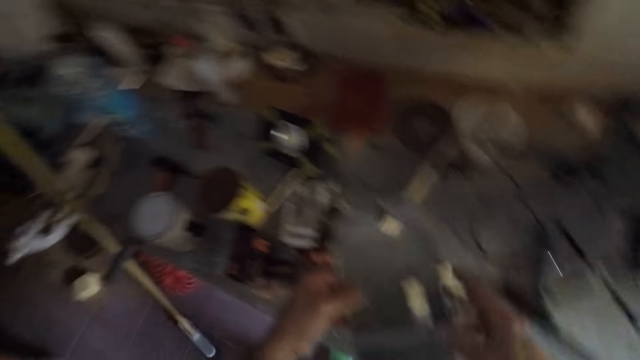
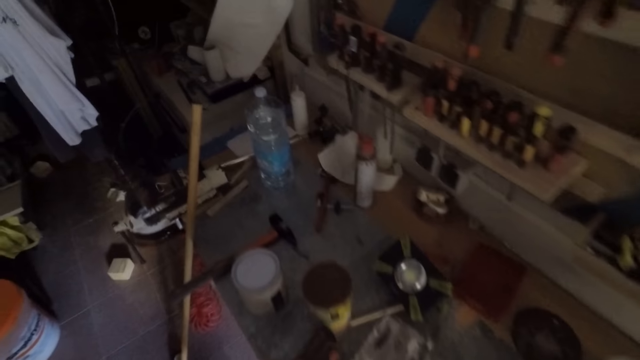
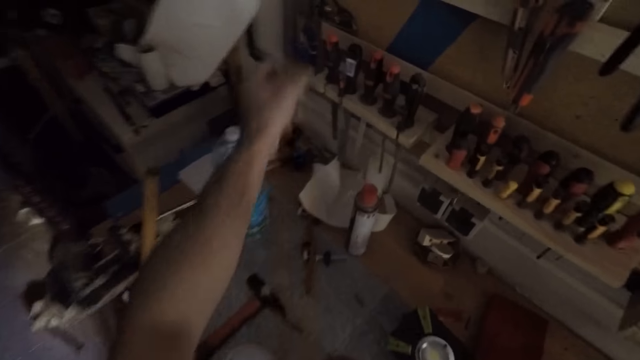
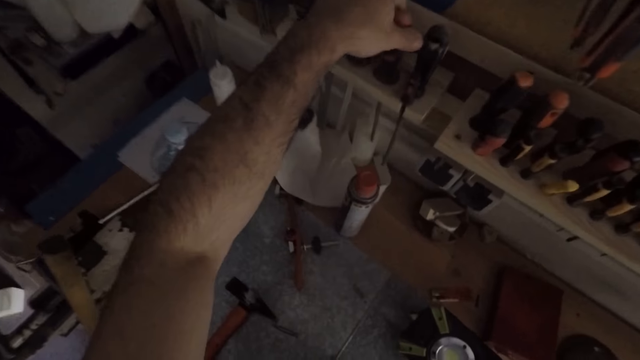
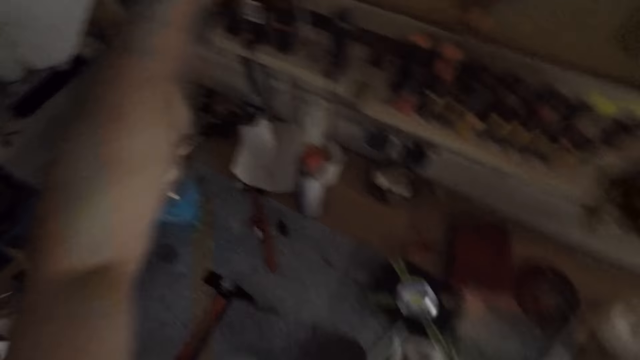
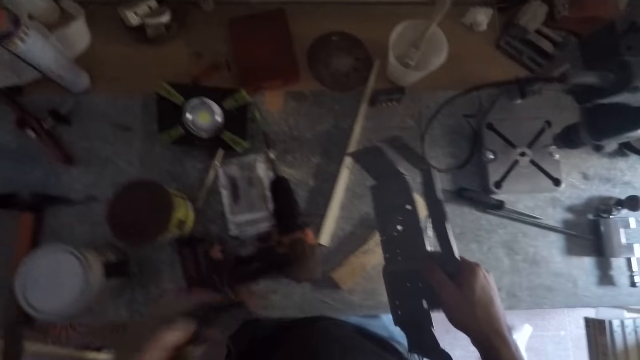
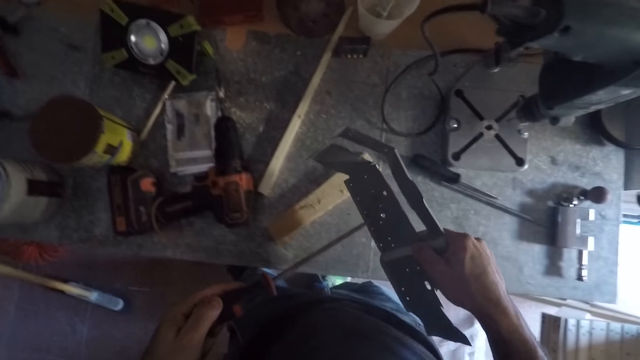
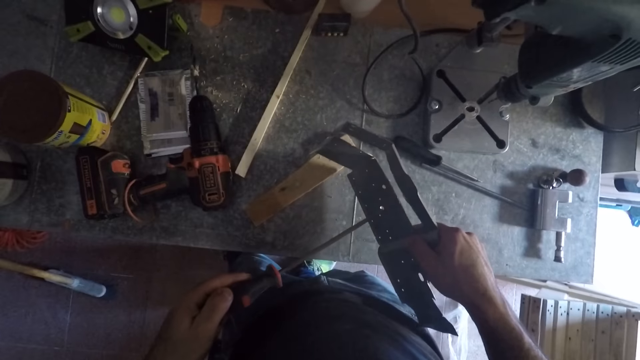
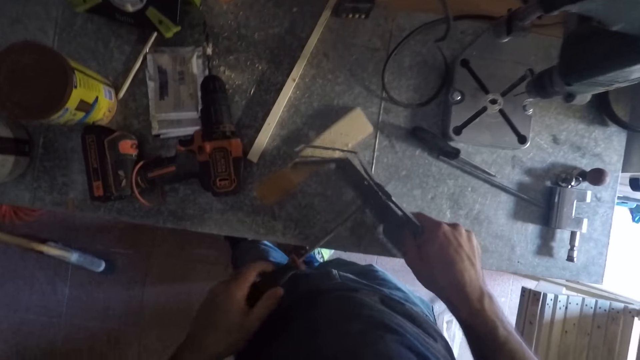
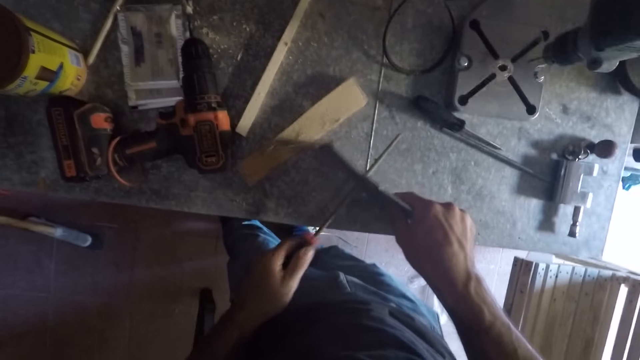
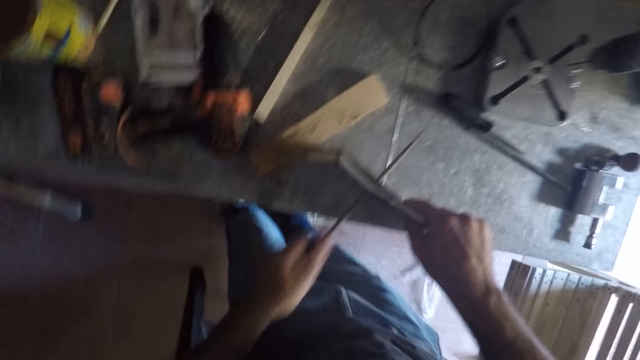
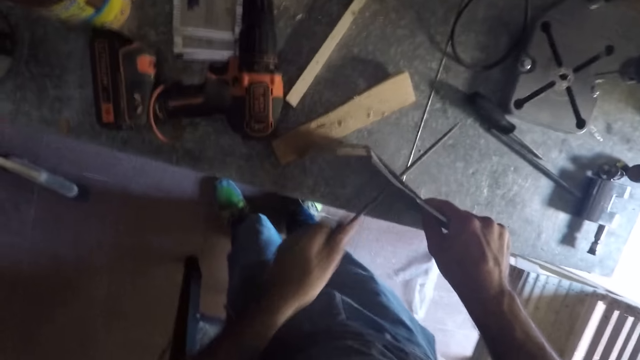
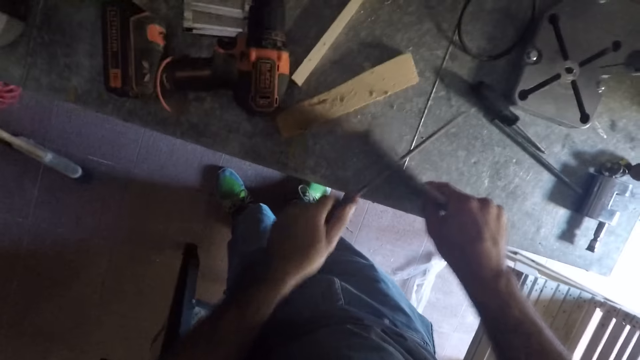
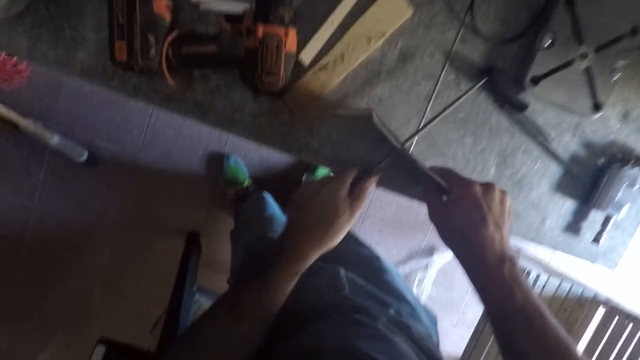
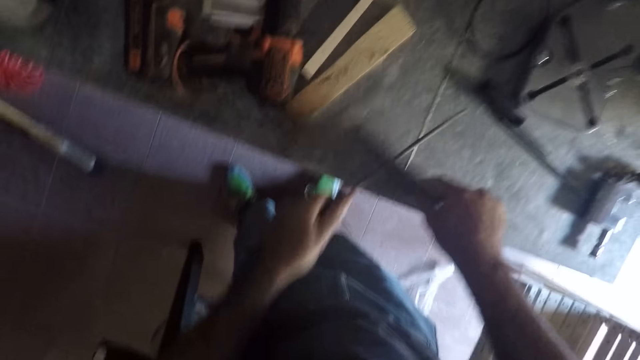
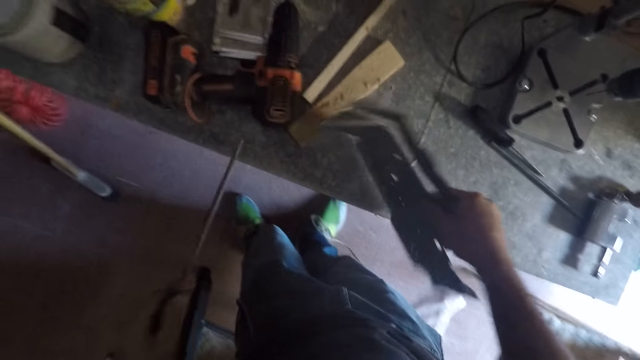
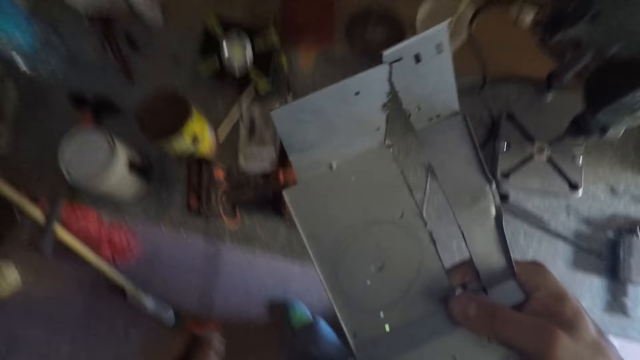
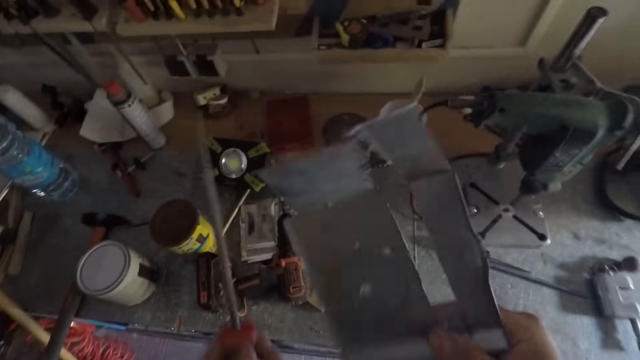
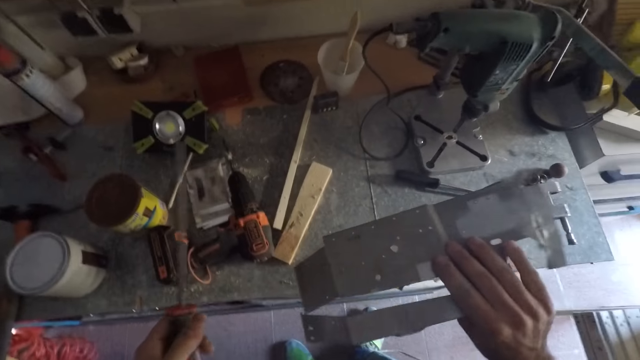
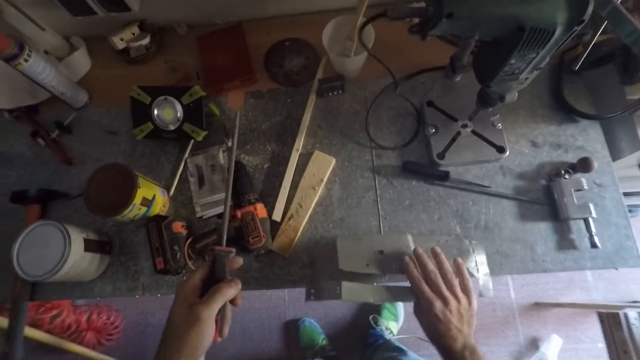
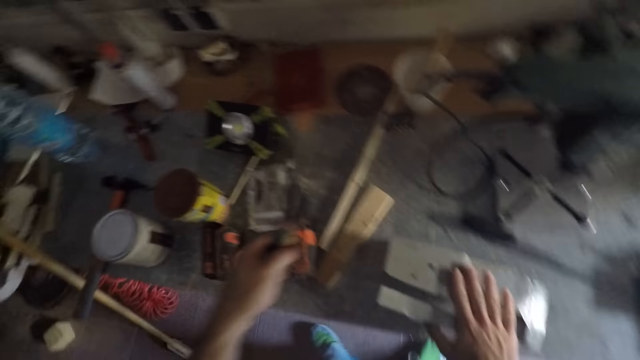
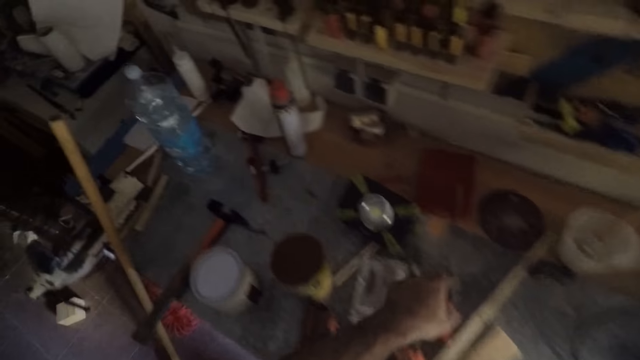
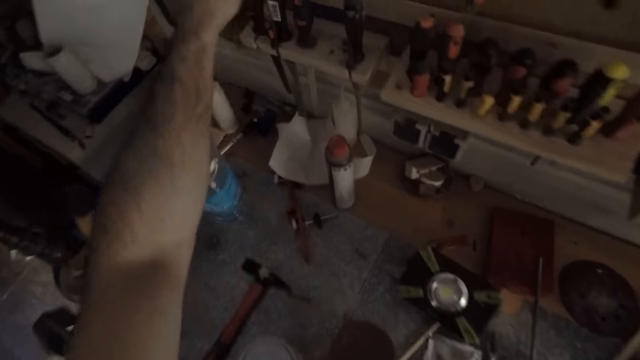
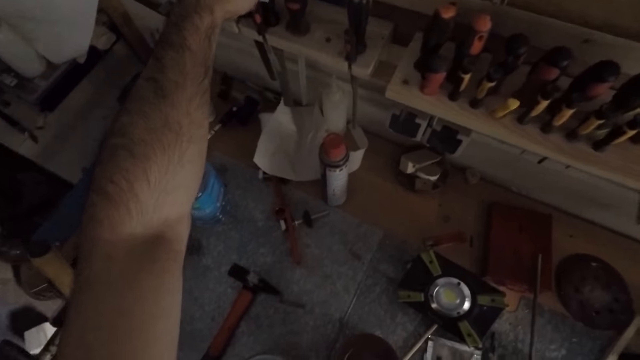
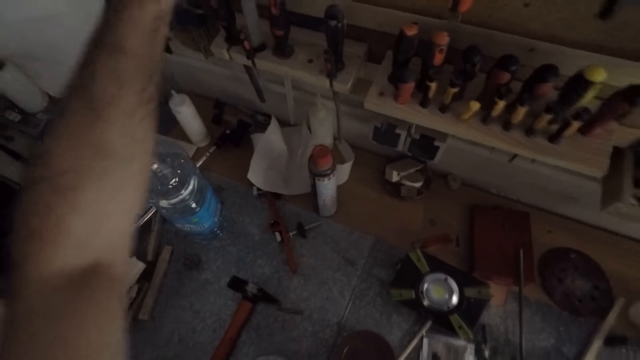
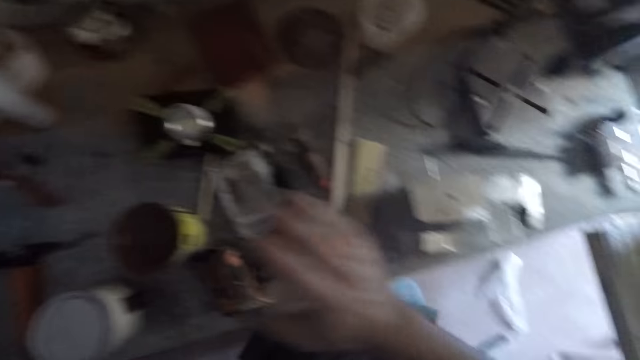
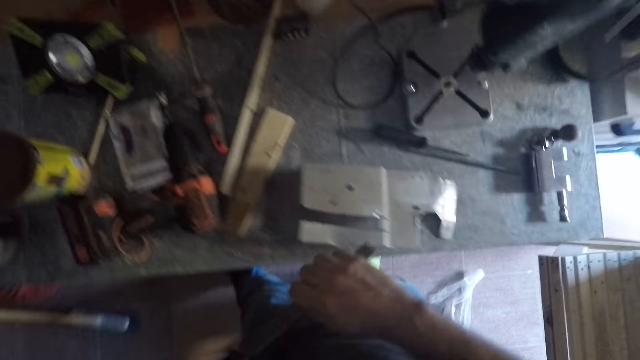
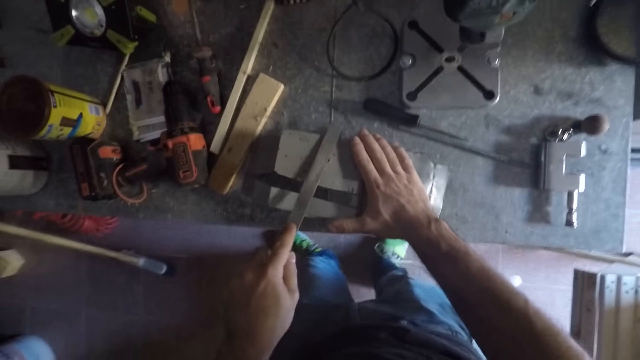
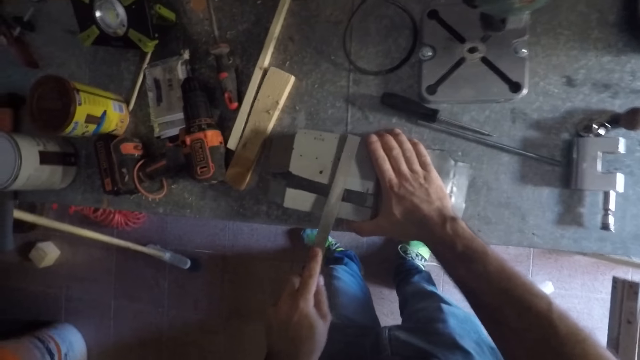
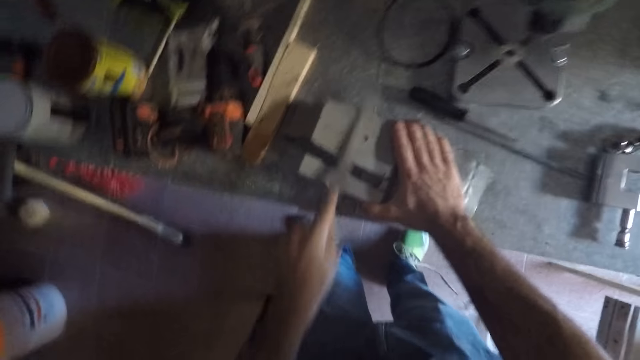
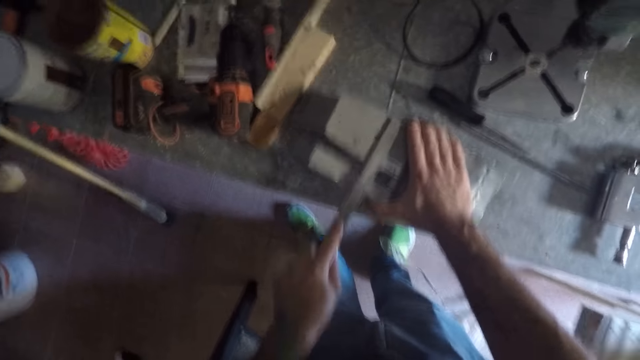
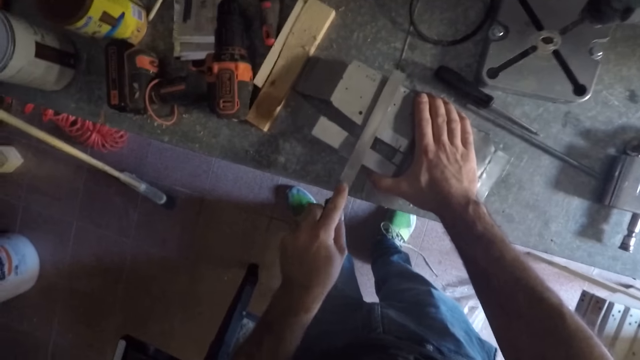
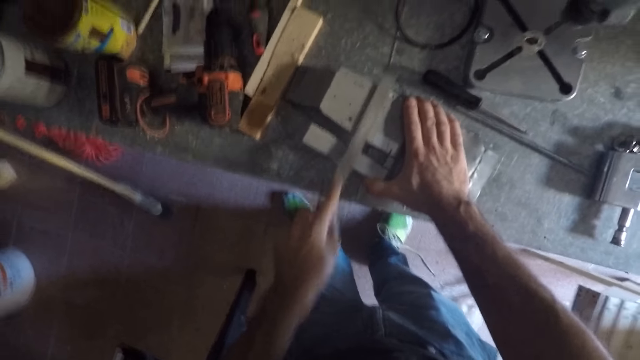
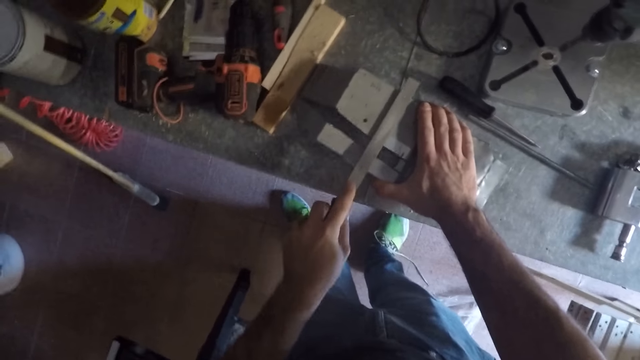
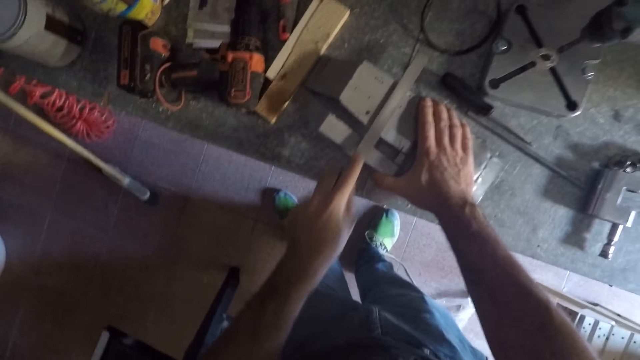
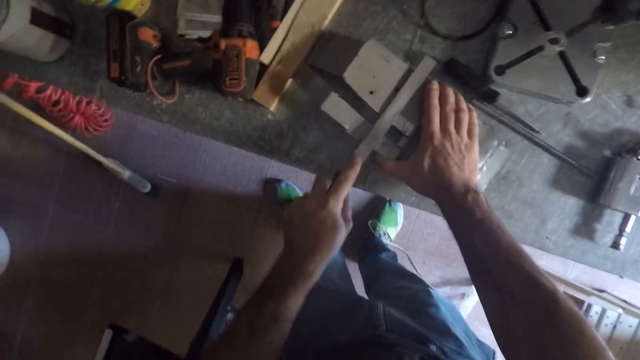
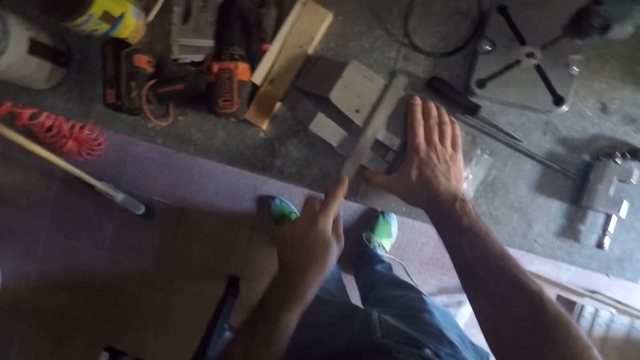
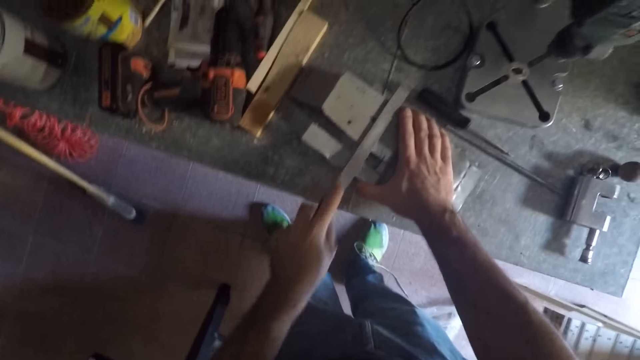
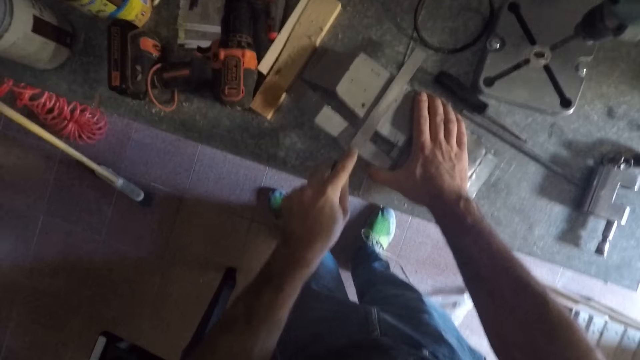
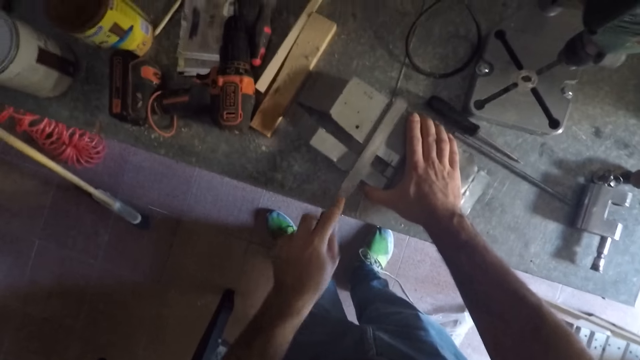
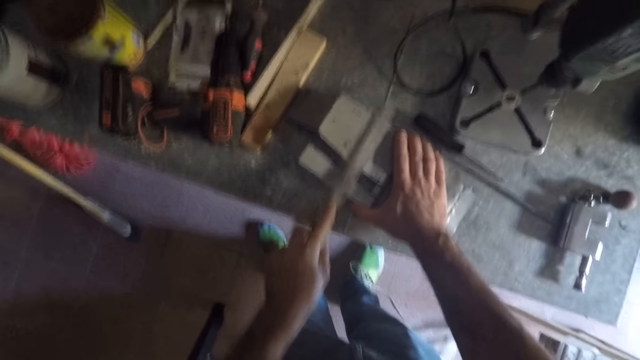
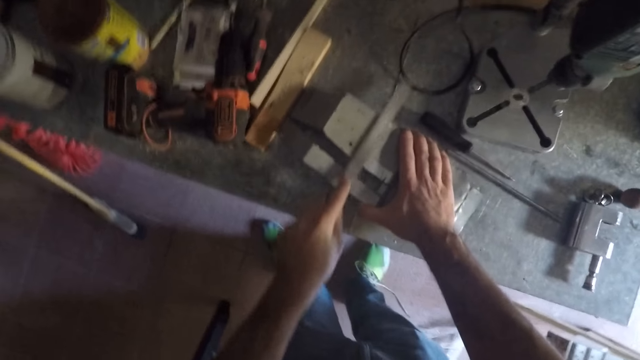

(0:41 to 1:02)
The camera wearer drops the metal rod on the work table. He takes another screwdriver from the tool rack with his left hand. He files the hole on the metal sheet with the screwdriver. He places the screwdriver through the hole. He removes the screwdriver from the hole on the metal sheet. He raises up the metal sheet to his face. He checks the metal sheet. He flips the metal sheet to the other side. He drops the metal sheet on the work table. He drops the screwdriver on the work table with his left hand. He picks a chisel or metal file from the tool rack with his left hand. He holds the metal sheet. He files the back of the metal sheet with the chisel in his left hand.
